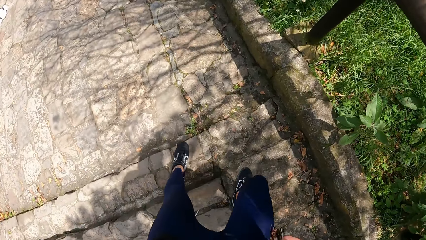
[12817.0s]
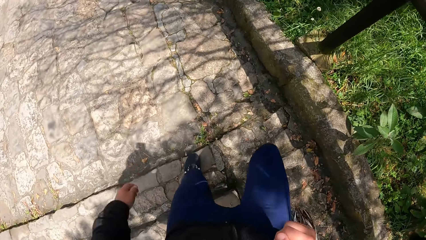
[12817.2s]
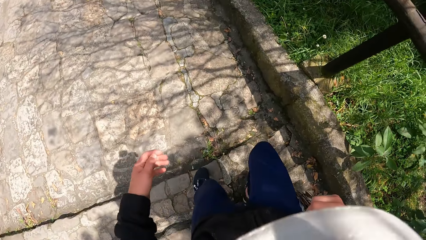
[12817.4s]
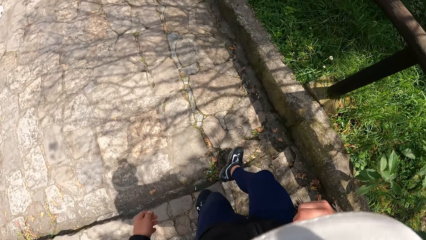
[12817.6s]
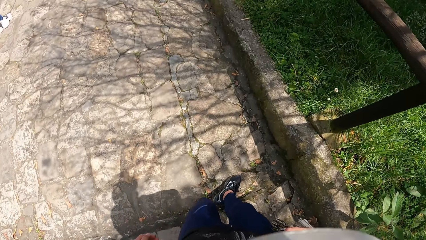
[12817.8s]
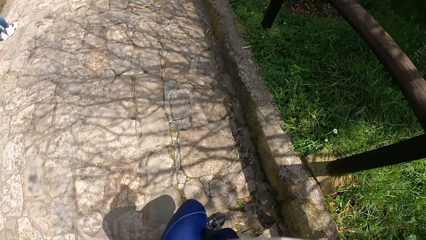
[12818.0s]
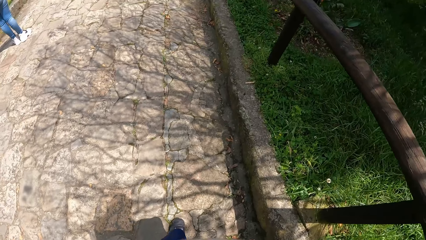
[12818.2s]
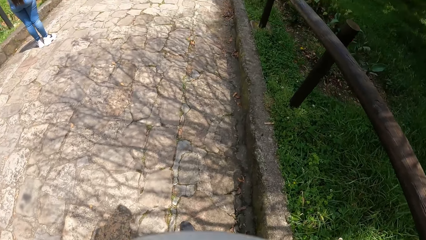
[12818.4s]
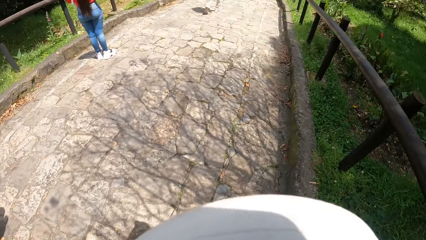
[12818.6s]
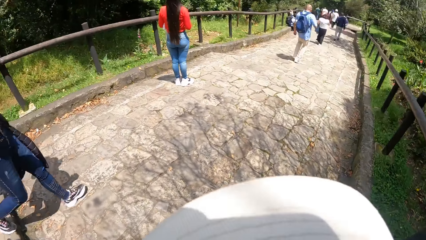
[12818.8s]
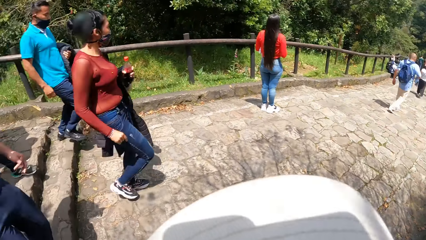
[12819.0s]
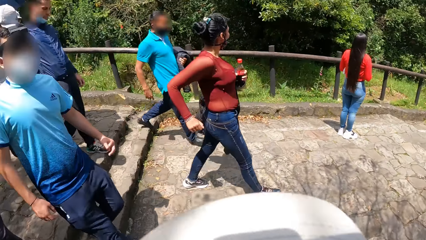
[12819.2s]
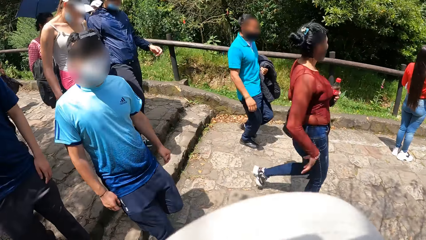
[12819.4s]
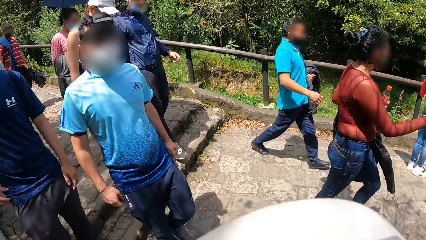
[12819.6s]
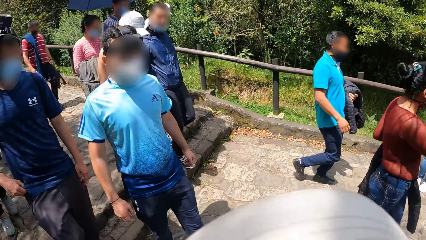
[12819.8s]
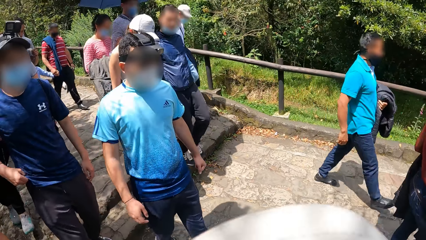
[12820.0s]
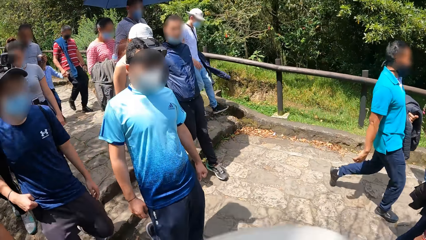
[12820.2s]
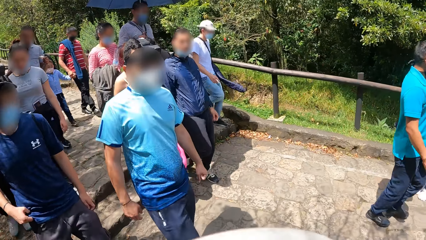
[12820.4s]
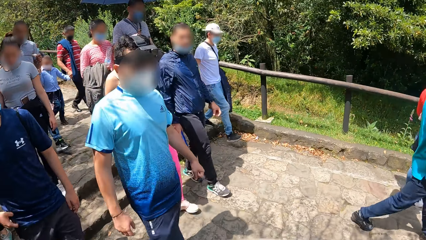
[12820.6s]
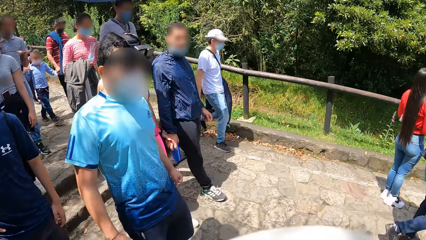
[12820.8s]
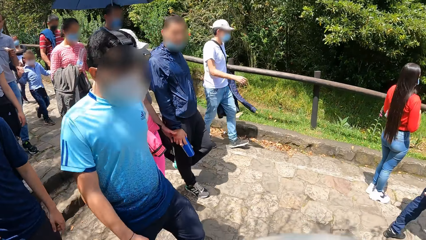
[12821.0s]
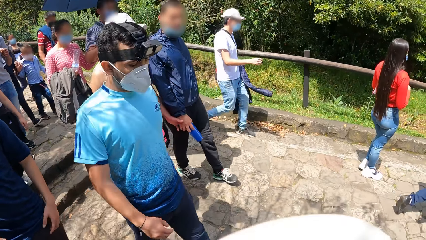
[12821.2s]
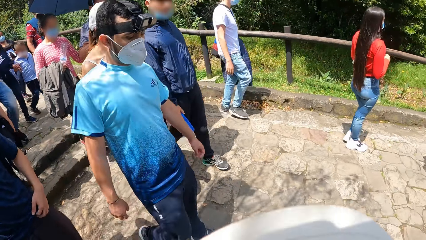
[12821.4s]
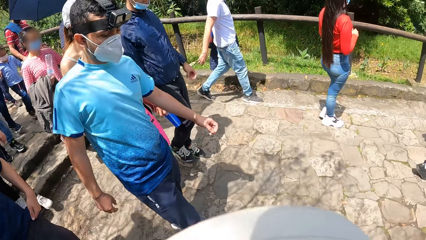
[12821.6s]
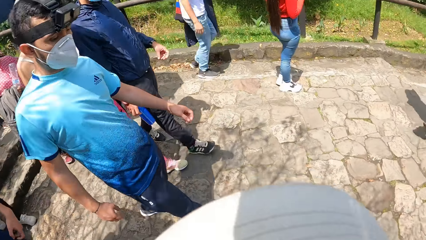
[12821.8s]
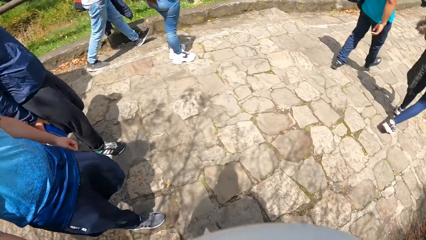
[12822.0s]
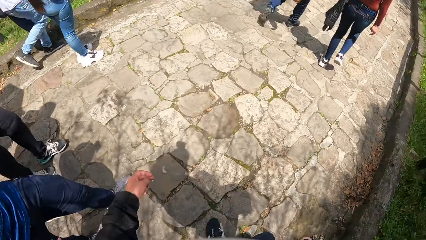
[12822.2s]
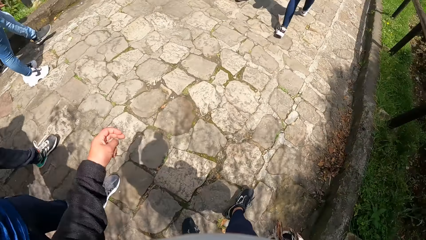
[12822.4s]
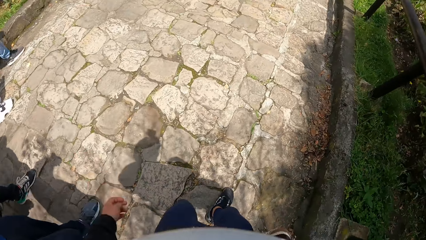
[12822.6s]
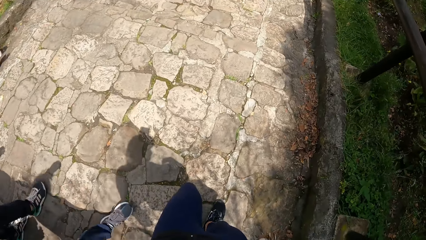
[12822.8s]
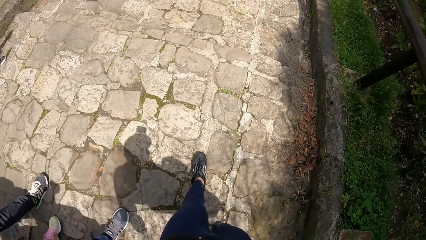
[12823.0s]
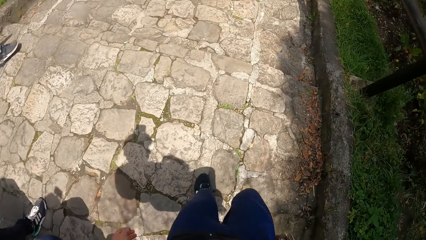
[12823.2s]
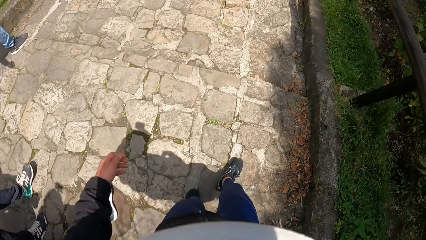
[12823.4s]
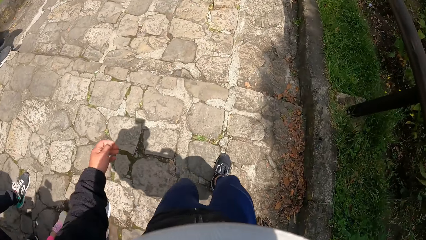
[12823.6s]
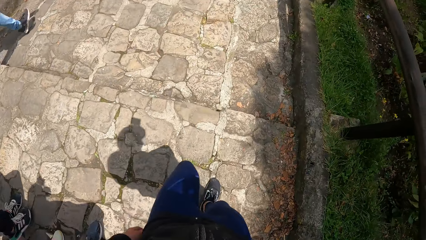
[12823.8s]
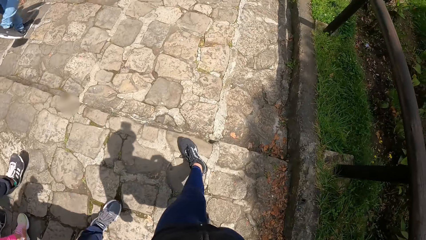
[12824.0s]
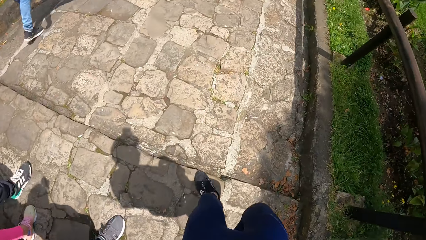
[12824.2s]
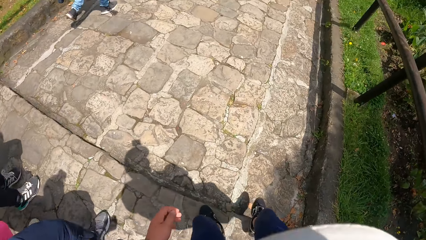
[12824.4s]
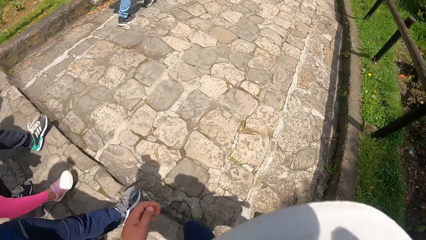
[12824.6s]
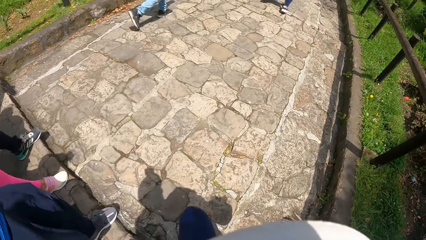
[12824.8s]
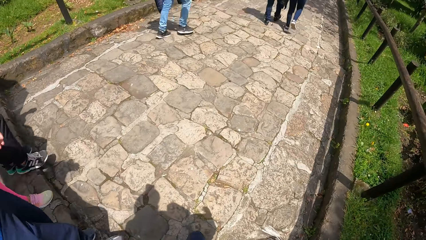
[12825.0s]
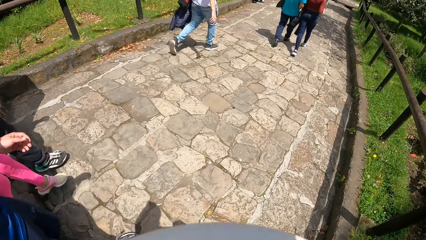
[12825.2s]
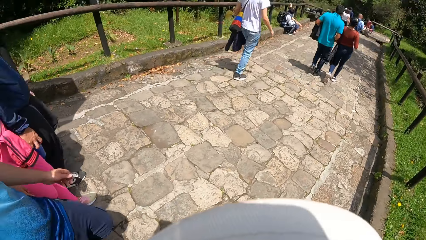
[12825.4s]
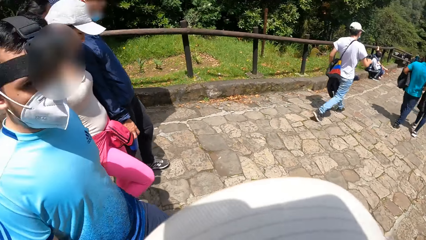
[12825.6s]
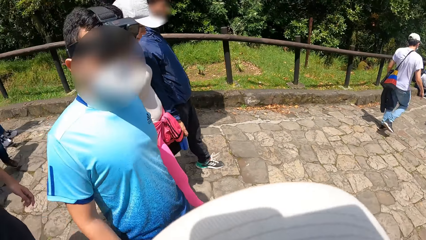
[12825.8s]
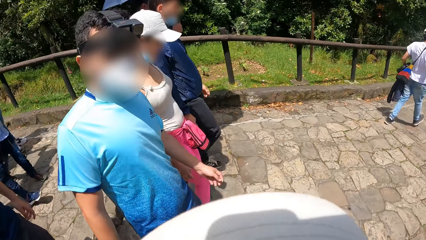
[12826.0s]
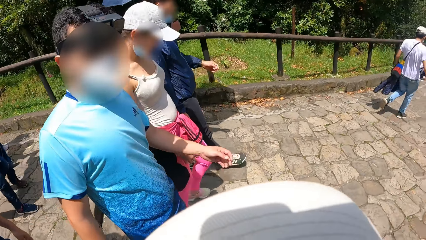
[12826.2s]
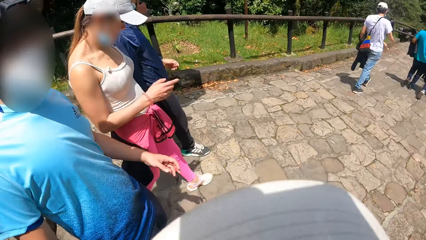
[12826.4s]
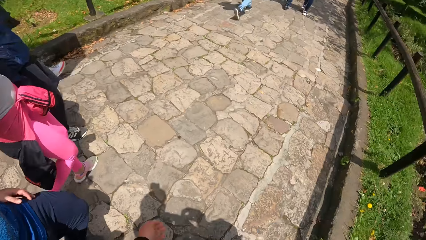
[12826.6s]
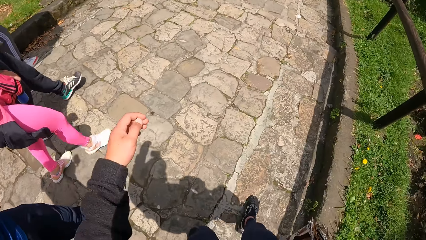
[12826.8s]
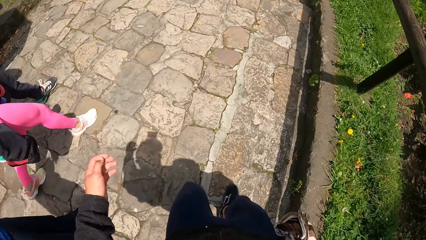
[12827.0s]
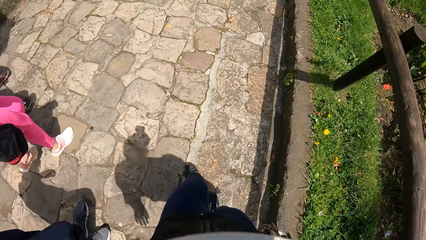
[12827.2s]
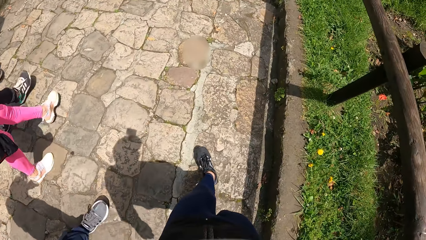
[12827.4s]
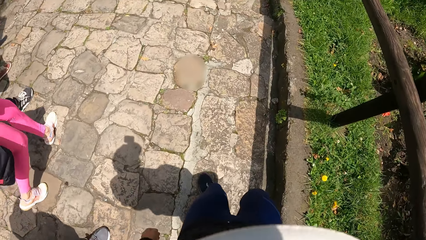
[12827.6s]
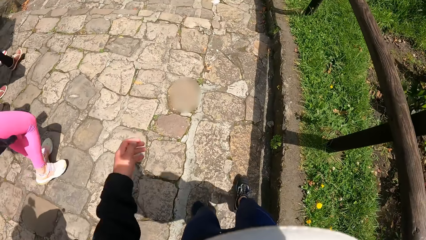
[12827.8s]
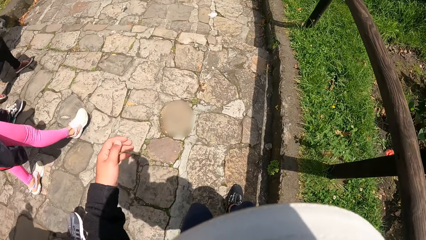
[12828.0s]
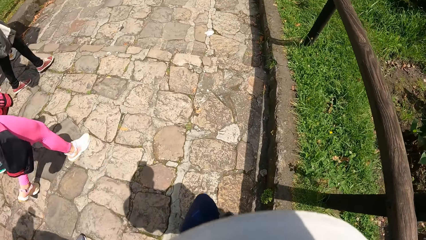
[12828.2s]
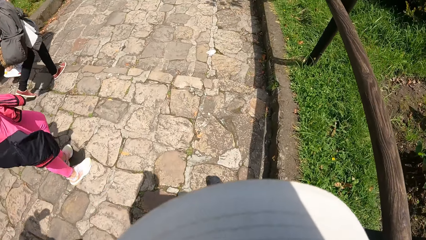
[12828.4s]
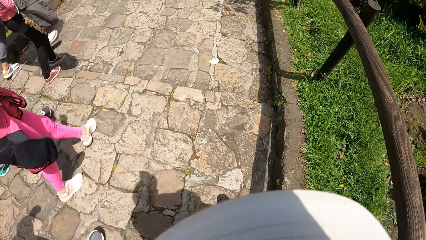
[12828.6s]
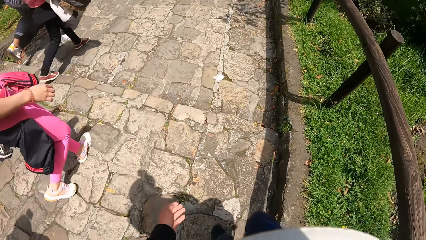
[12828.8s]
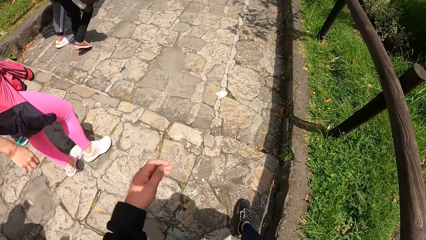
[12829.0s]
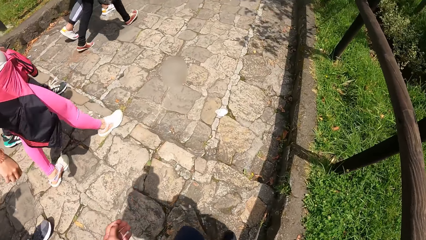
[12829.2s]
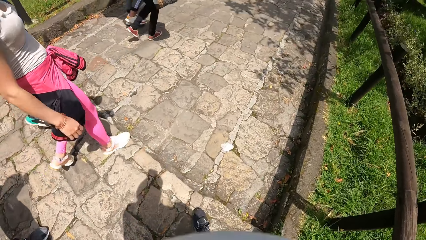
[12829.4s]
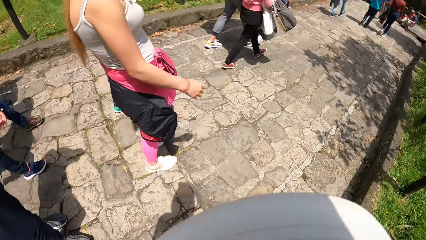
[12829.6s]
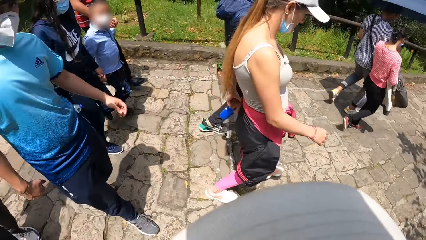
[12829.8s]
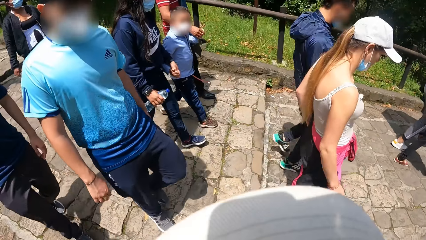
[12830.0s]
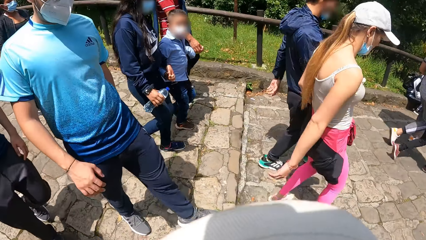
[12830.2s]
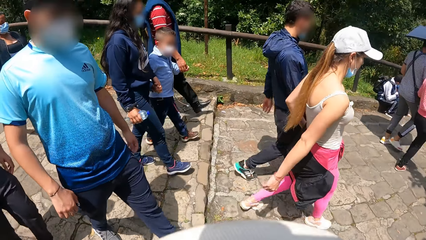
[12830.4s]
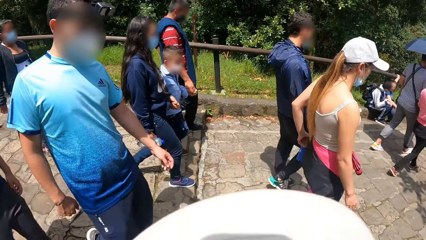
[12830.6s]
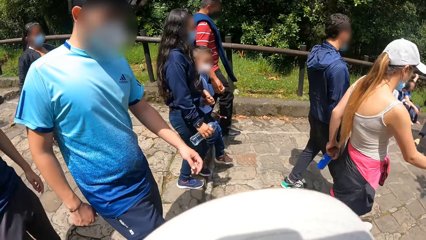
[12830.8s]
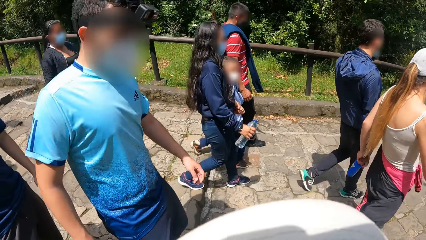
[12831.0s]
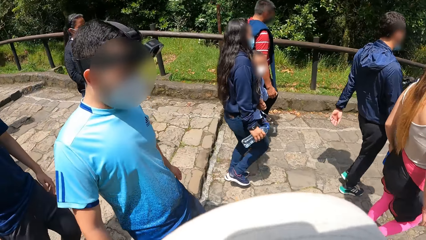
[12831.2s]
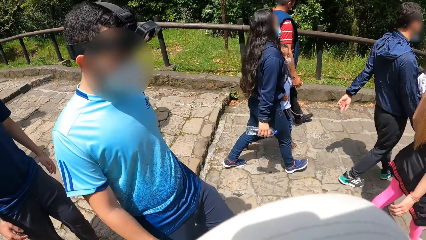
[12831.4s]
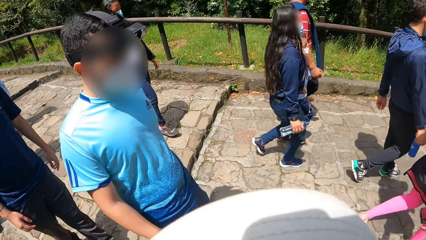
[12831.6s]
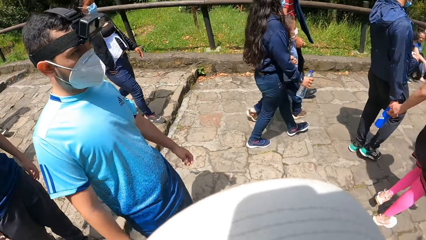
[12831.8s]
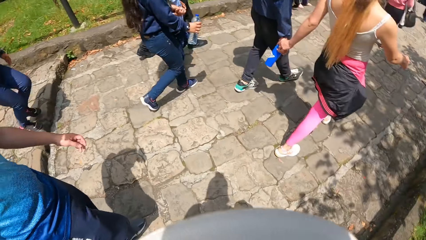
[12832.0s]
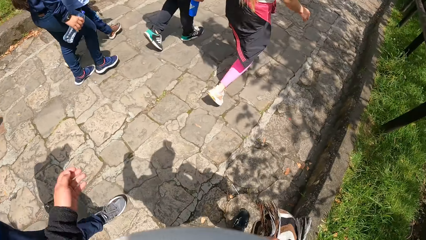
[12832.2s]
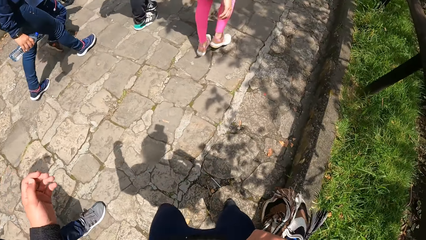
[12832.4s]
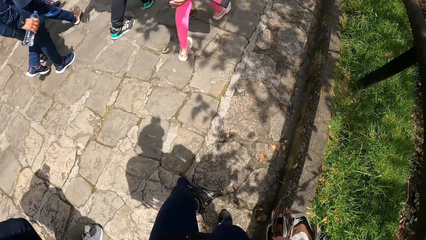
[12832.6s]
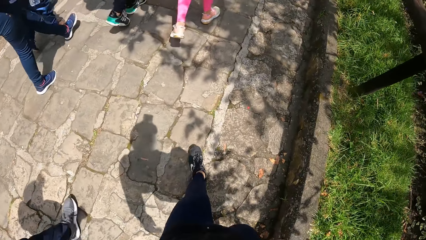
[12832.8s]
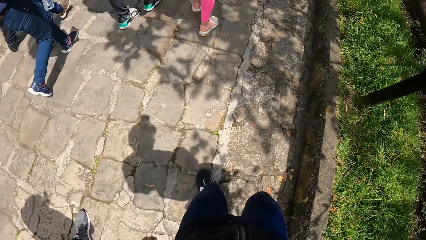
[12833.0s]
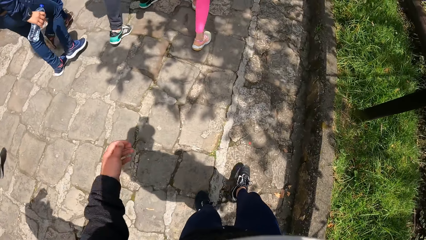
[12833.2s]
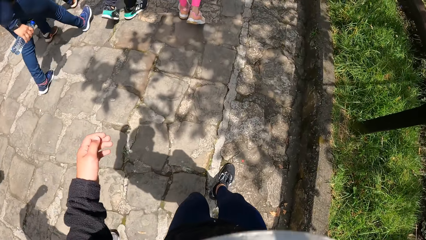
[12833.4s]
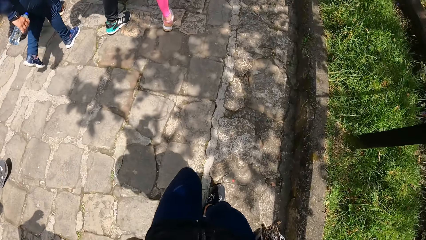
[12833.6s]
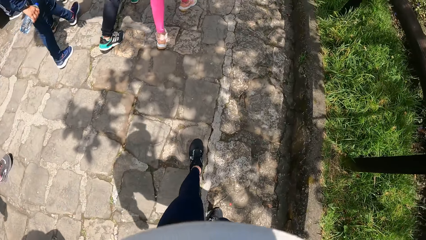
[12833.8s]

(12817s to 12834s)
The camera wearer turns his head. He turns his head repeatedly.
